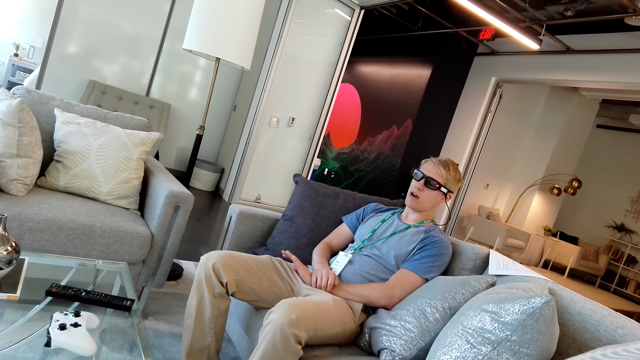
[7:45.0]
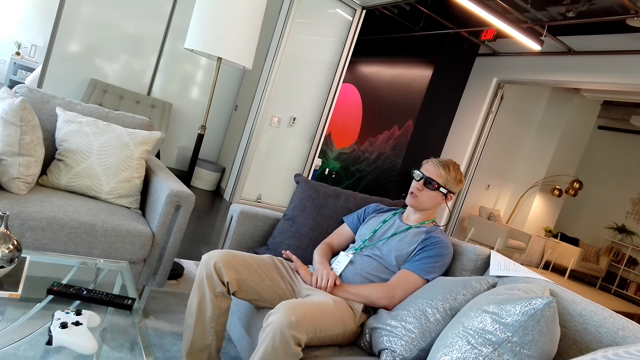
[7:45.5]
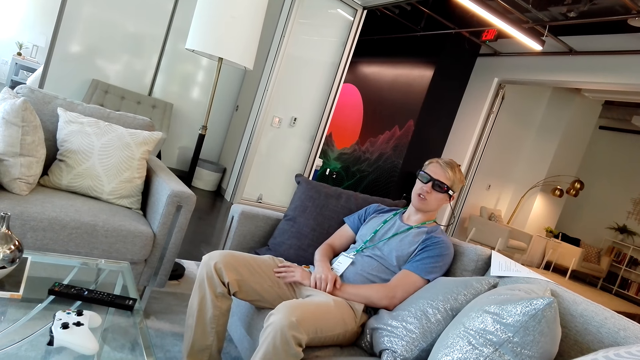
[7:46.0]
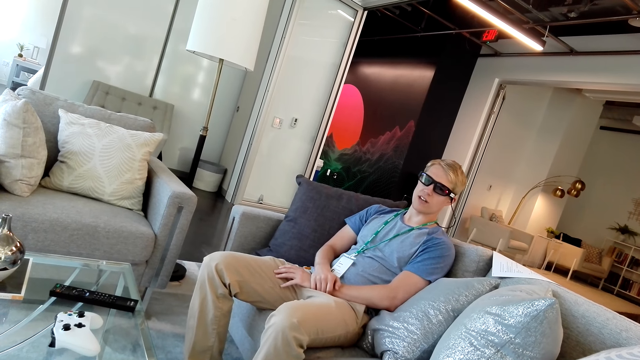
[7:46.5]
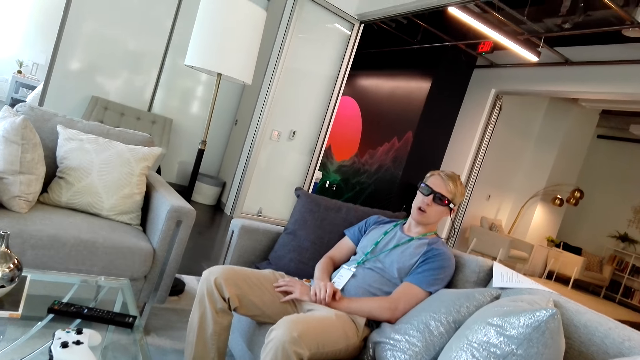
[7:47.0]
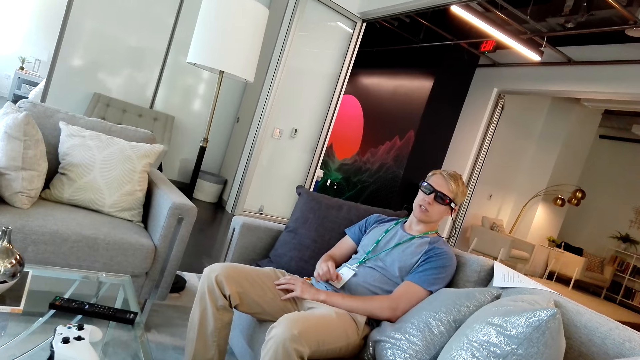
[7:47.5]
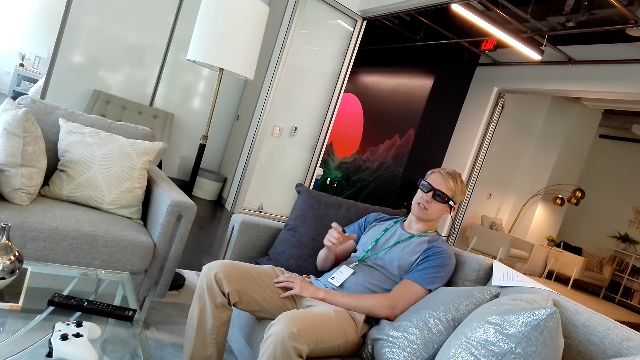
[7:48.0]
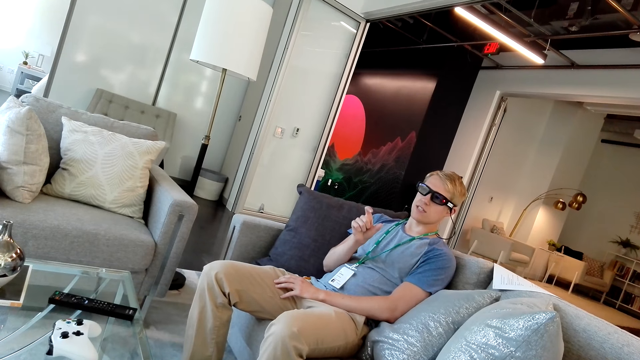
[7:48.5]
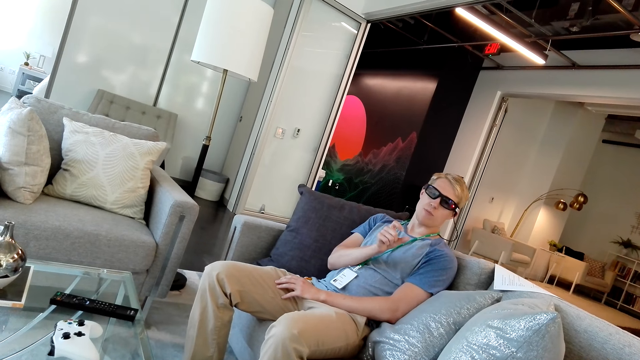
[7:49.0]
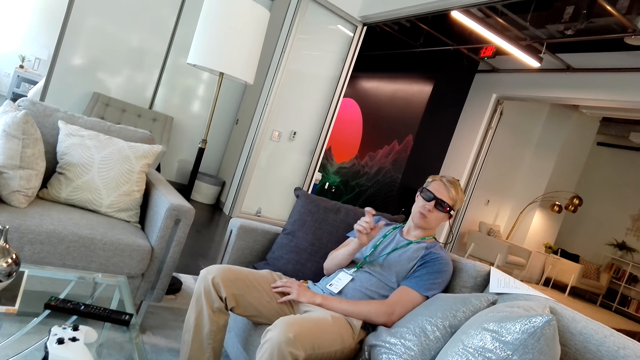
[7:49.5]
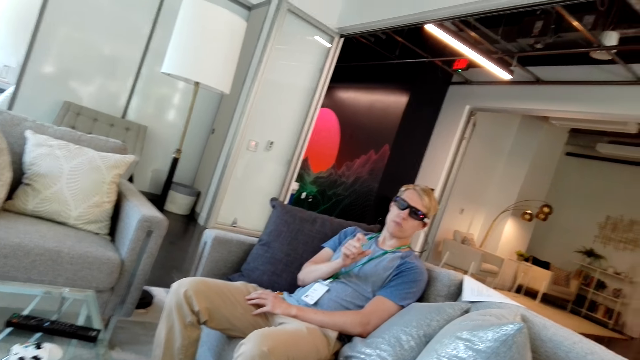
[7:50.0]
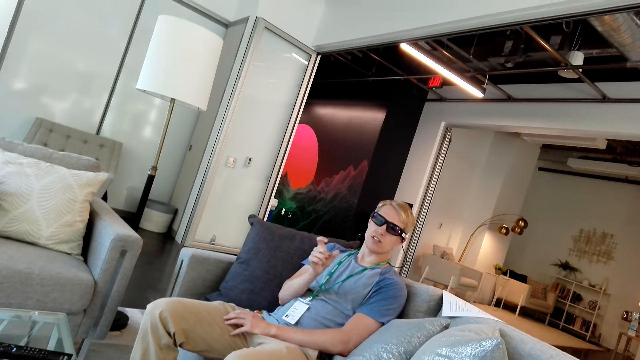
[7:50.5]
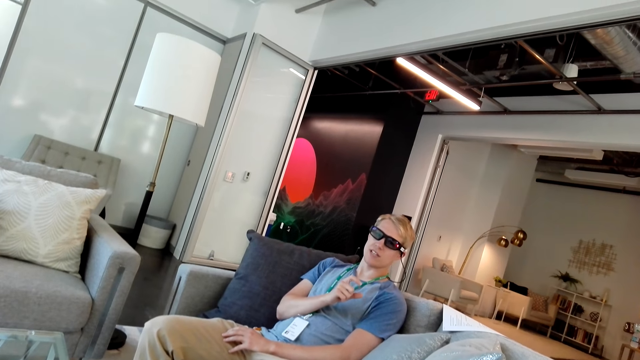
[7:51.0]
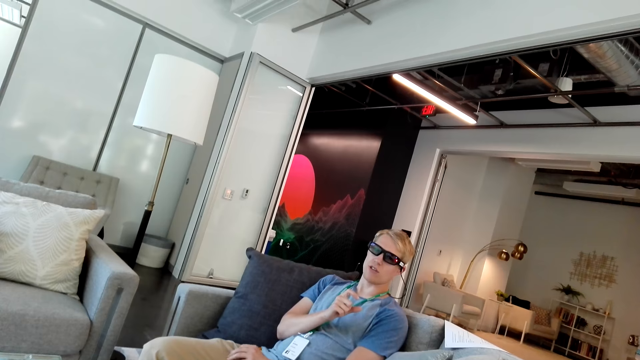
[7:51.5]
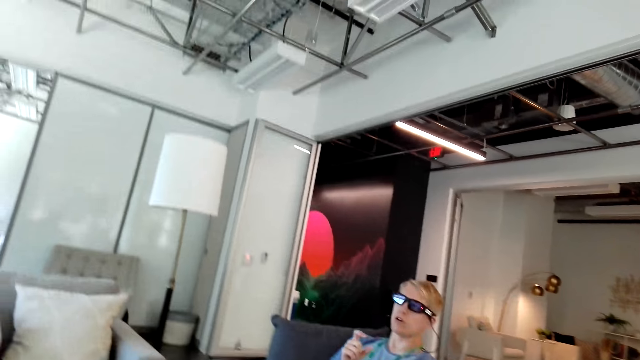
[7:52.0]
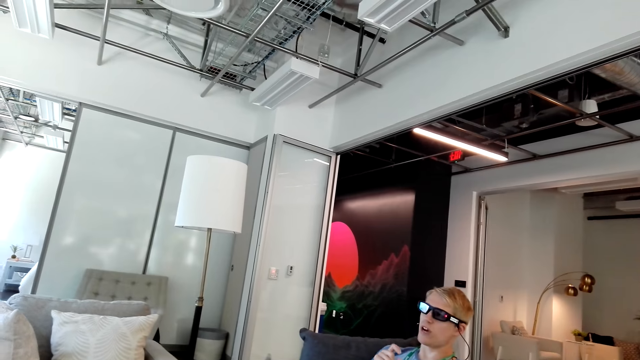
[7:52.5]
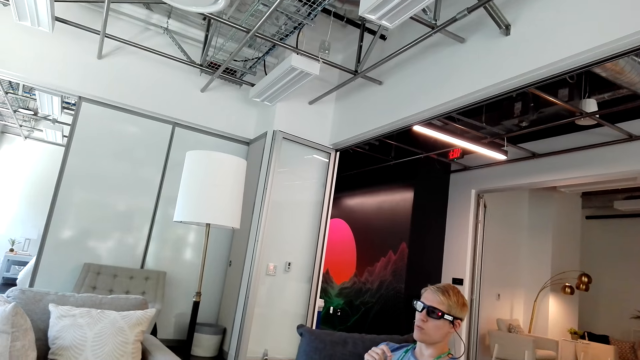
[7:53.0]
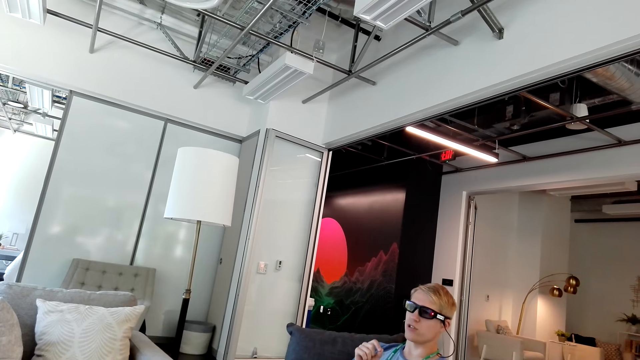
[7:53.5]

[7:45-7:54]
The camera wearer raises his right hand.

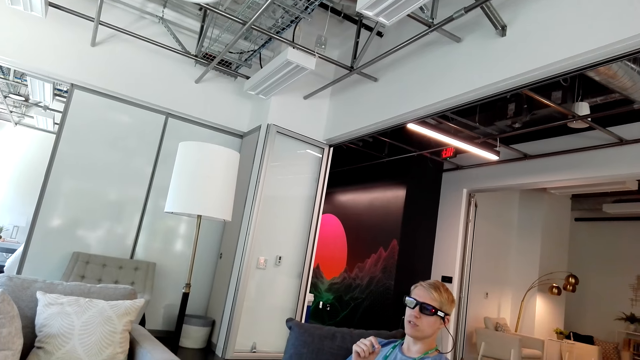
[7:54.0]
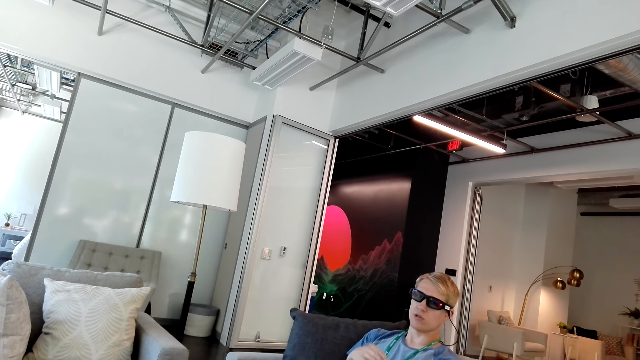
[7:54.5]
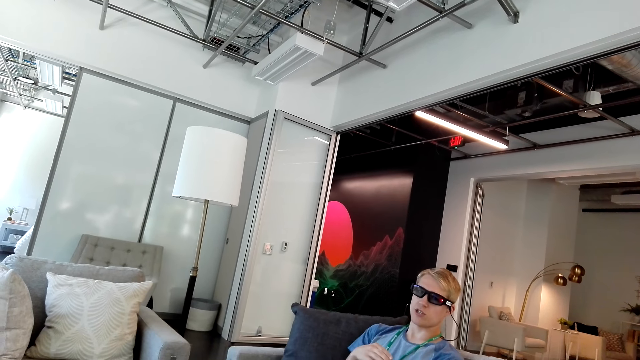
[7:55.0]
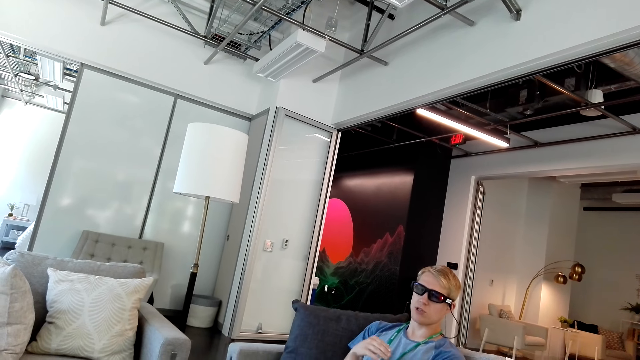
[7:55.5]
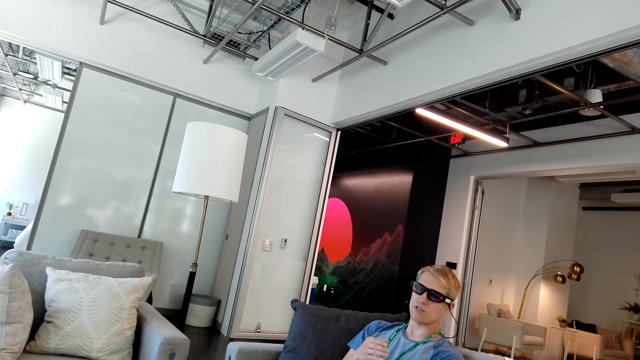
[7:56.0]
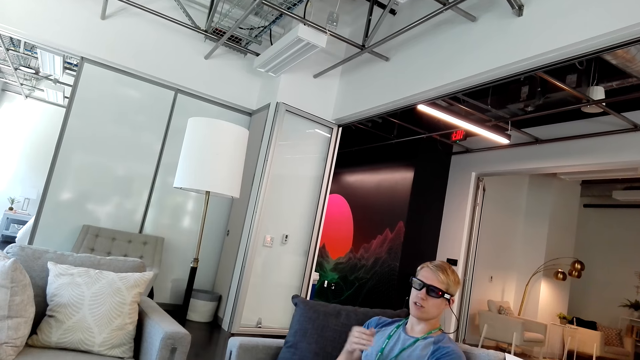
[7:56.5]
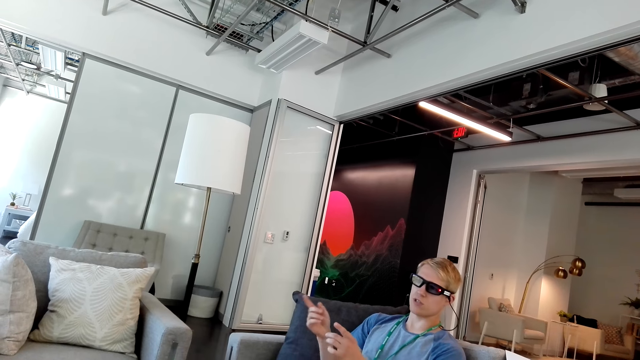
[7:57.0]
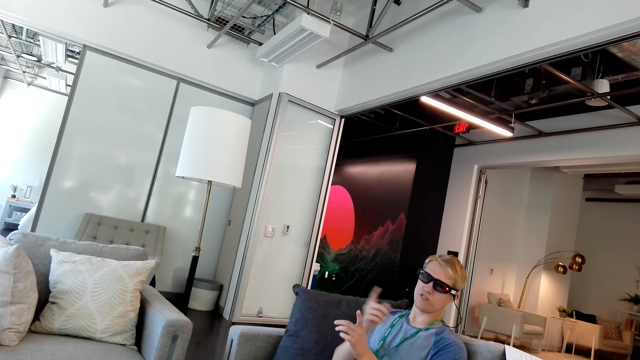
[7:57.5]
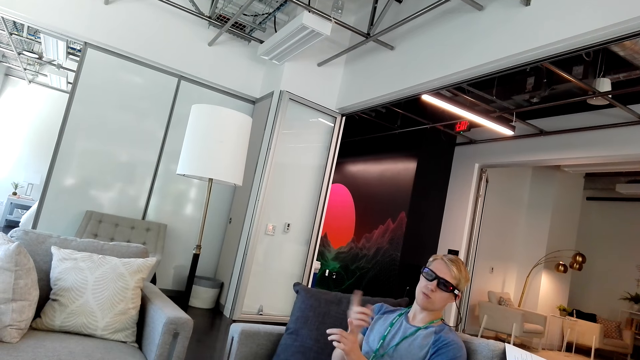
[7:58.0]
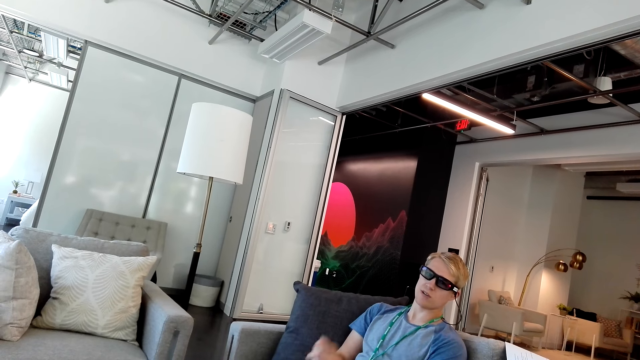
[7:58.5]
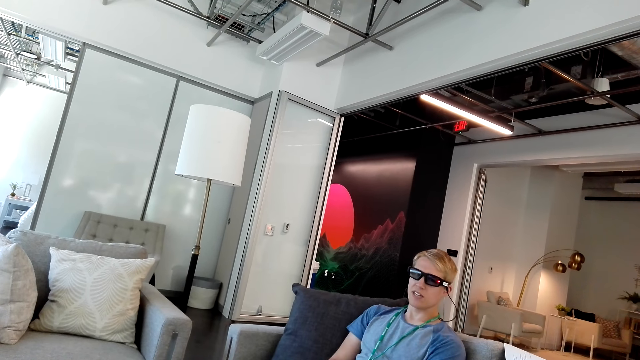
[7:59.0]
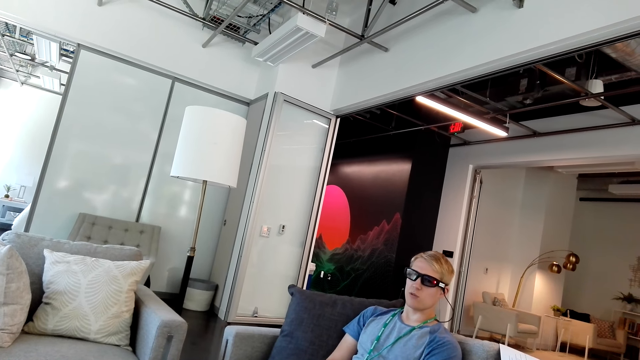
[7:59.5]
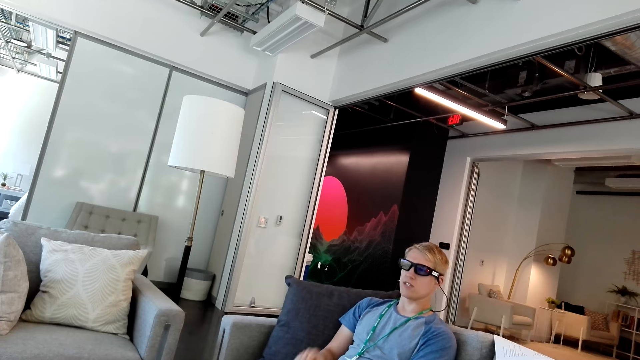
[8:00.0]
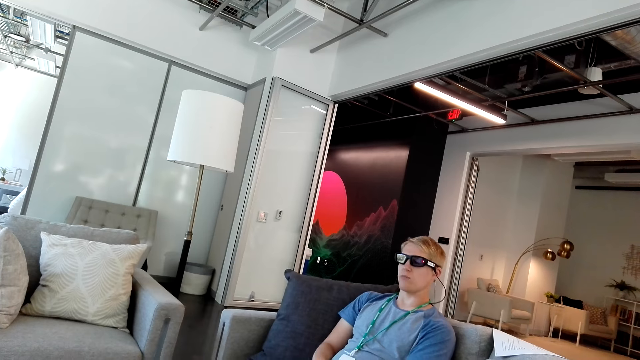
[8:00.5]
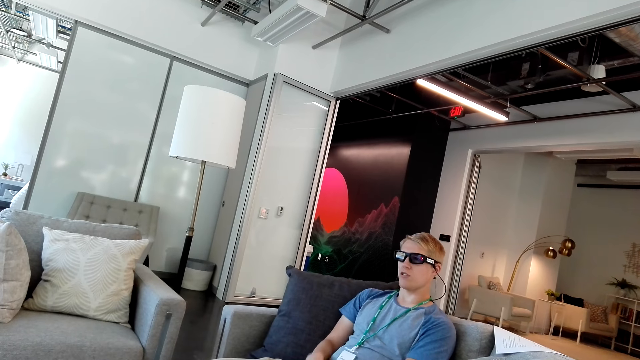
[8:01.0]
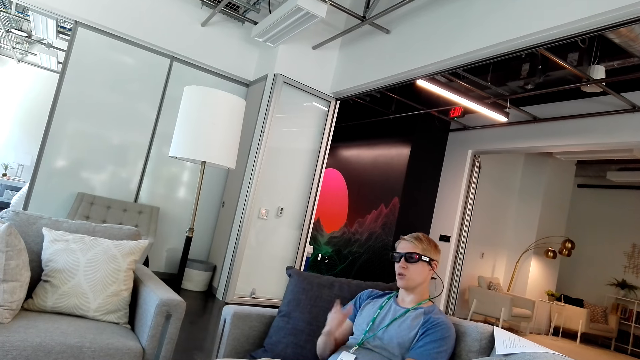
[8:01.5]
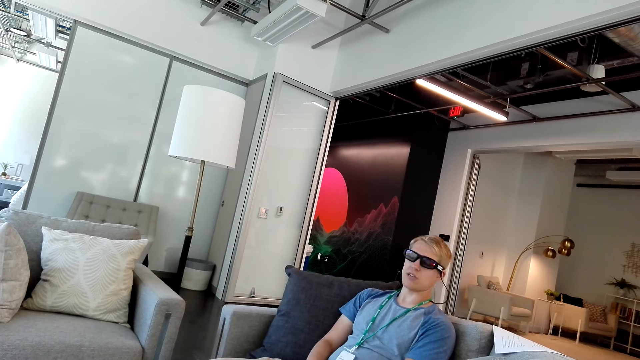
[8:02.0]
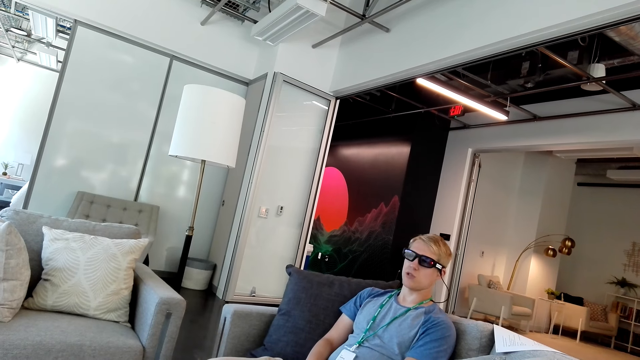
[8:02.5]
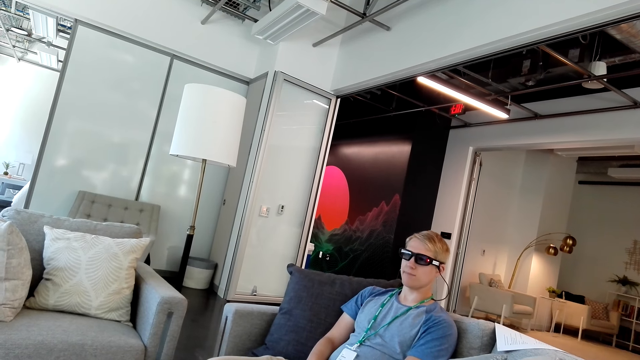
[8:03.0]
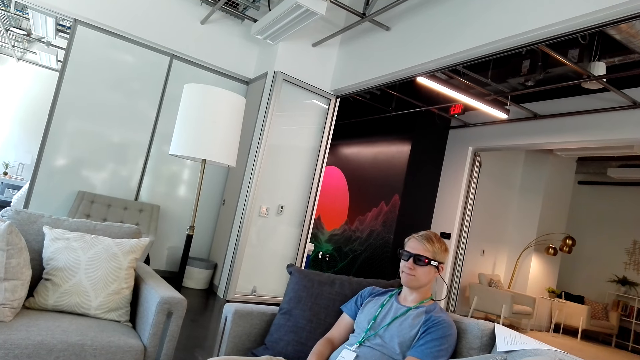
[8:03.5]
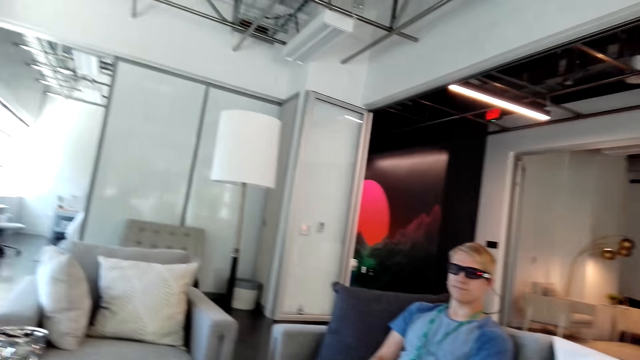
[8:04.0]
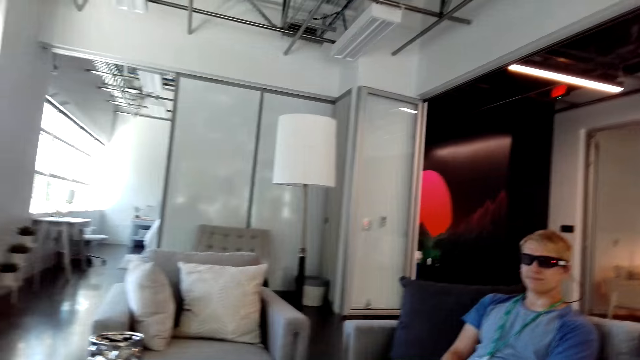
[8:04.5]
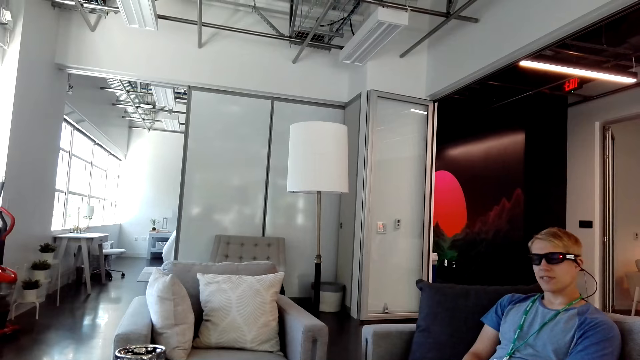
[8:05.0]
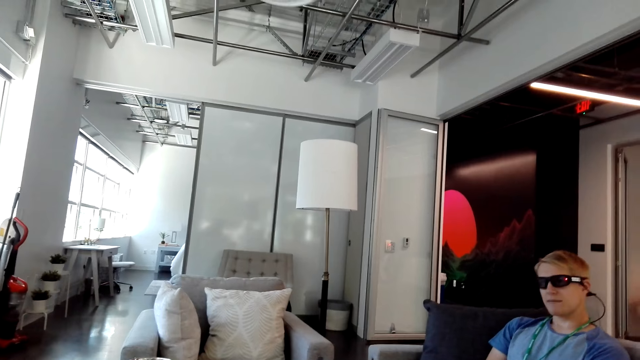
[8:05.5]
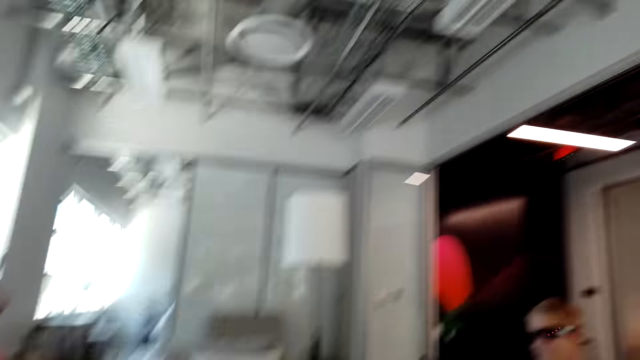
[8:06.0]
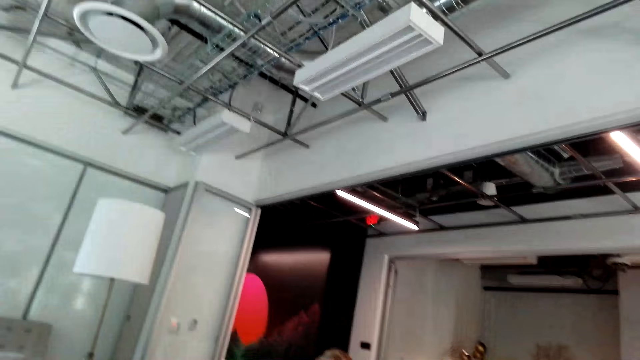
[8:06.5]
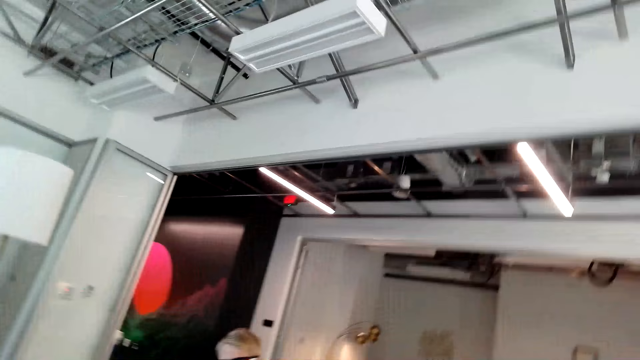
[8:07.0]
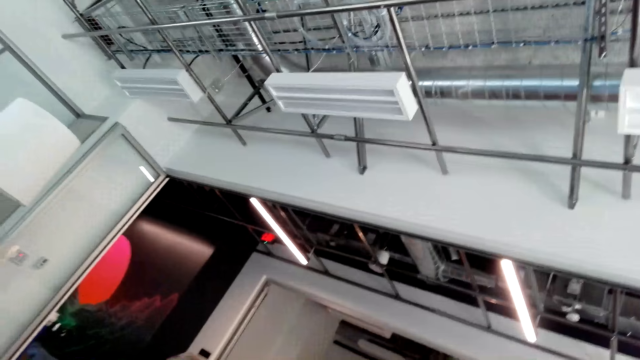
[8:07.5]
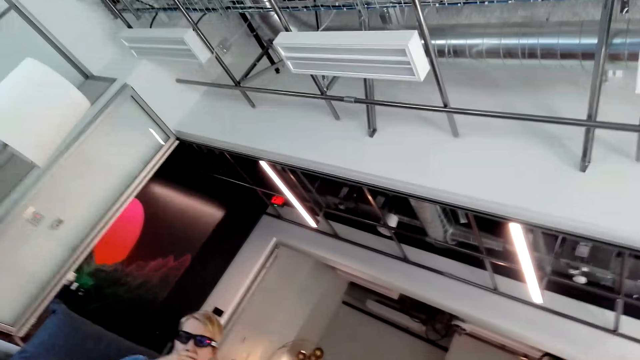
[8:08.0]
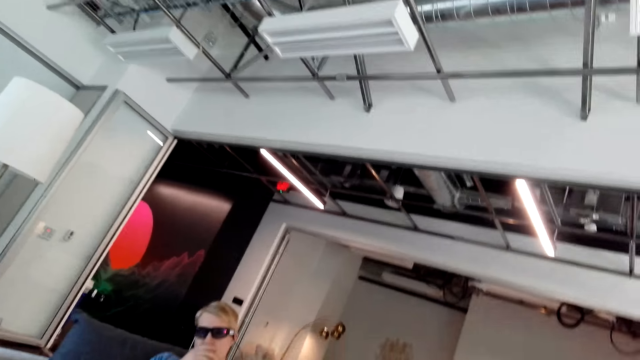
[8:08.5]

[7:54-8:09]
A man talks to the camera wearer. The camera wearer looks around the room.
